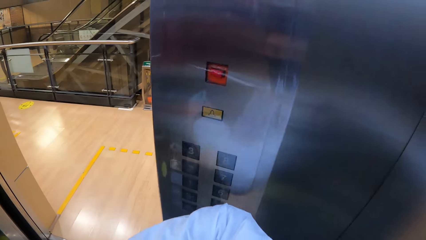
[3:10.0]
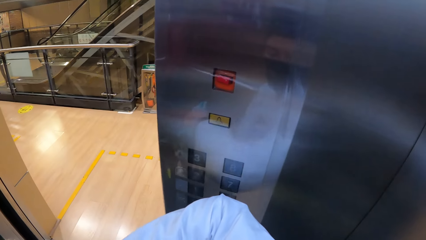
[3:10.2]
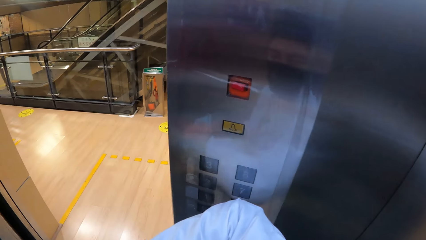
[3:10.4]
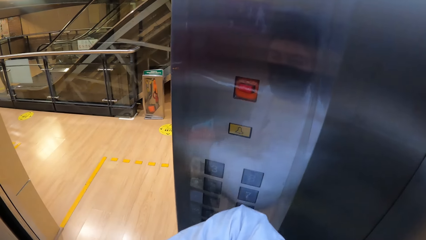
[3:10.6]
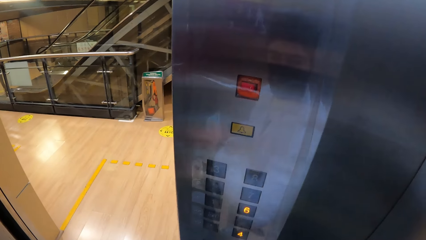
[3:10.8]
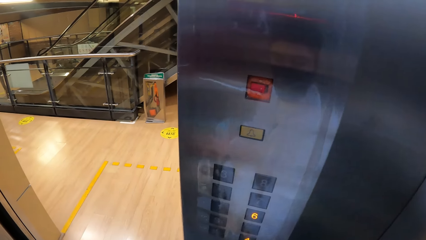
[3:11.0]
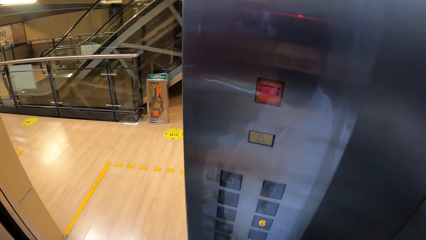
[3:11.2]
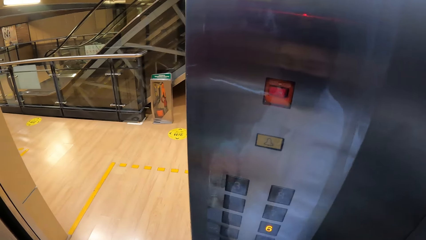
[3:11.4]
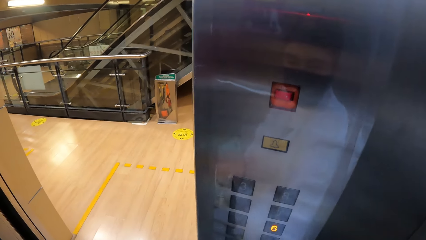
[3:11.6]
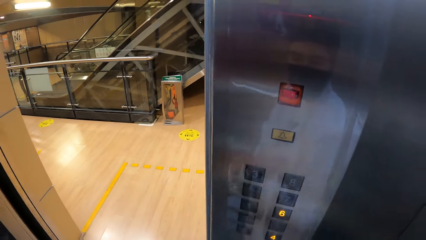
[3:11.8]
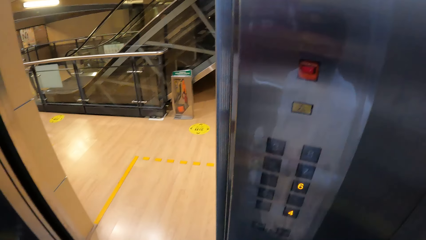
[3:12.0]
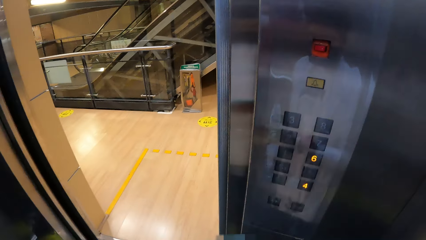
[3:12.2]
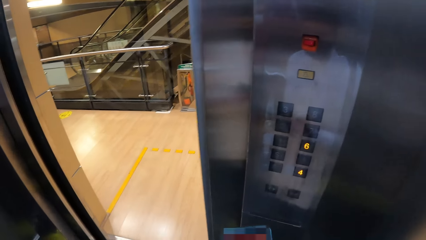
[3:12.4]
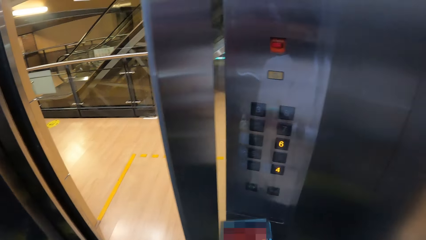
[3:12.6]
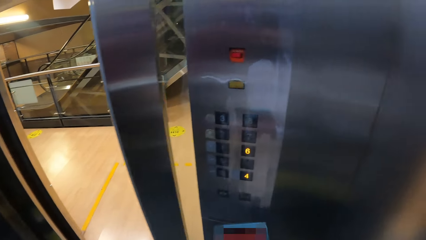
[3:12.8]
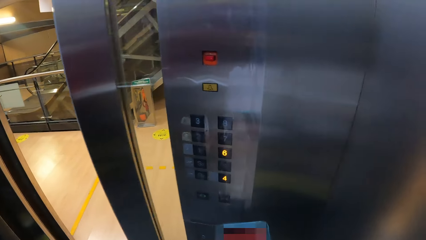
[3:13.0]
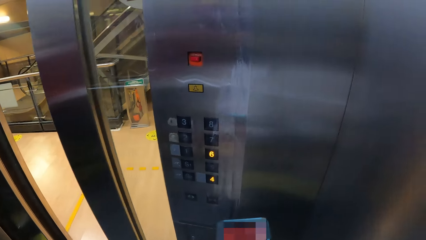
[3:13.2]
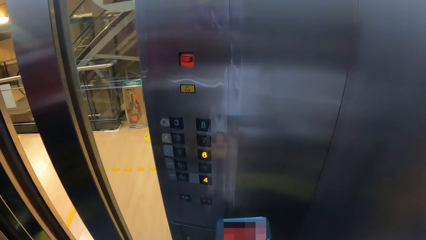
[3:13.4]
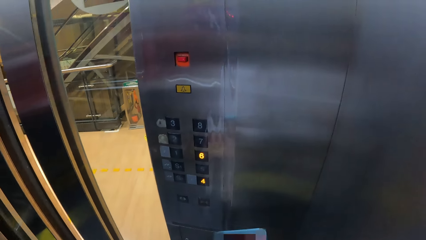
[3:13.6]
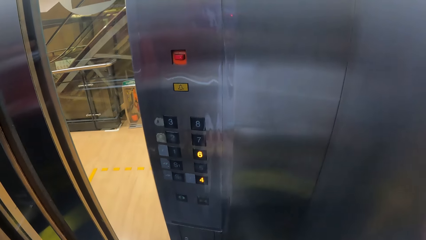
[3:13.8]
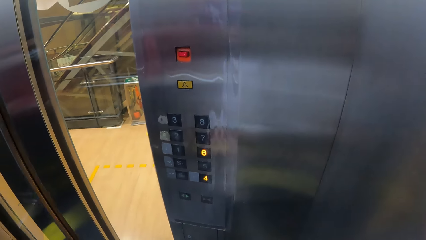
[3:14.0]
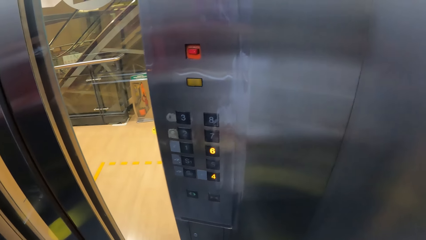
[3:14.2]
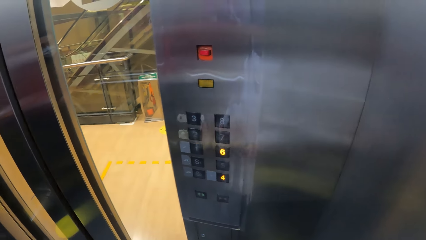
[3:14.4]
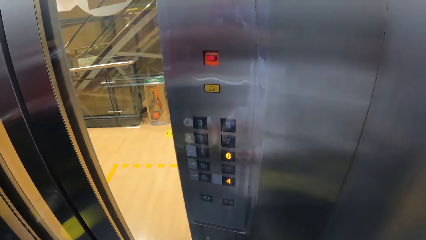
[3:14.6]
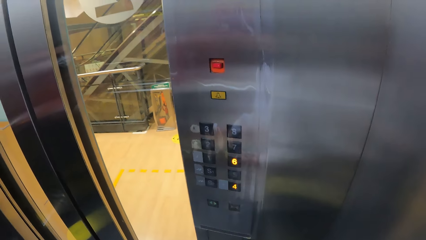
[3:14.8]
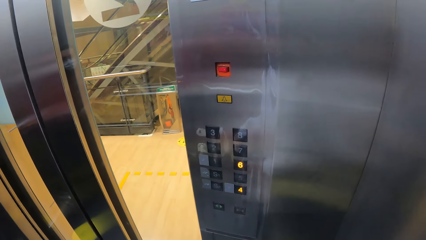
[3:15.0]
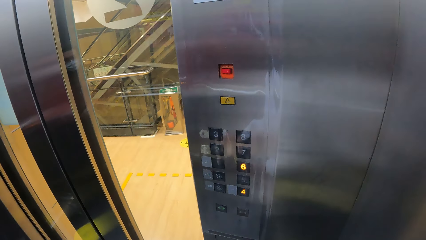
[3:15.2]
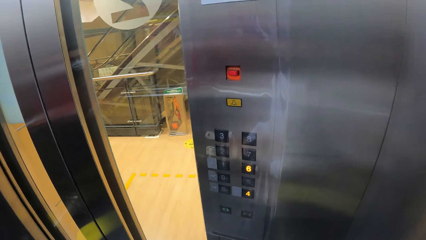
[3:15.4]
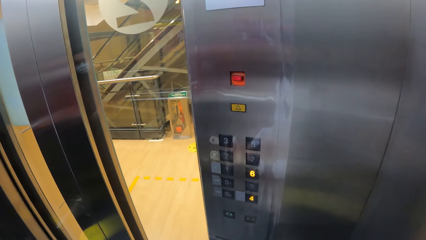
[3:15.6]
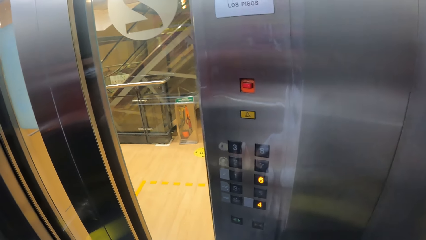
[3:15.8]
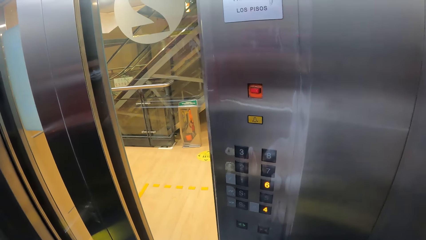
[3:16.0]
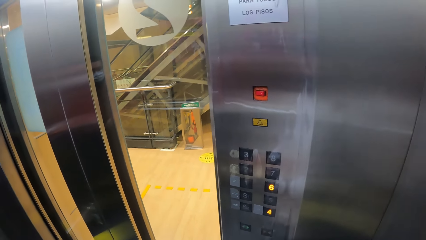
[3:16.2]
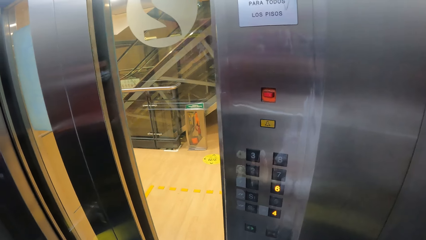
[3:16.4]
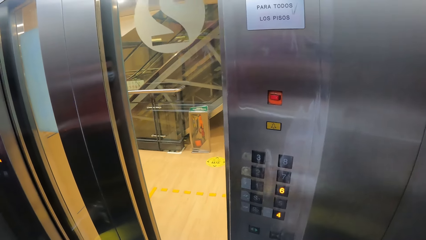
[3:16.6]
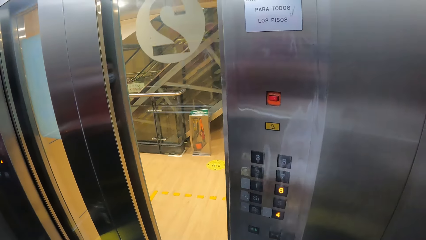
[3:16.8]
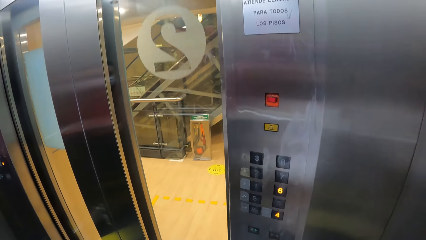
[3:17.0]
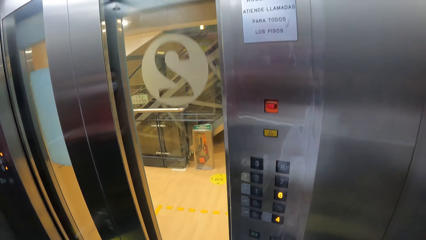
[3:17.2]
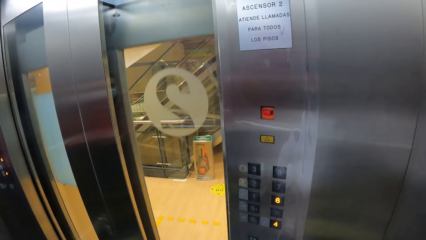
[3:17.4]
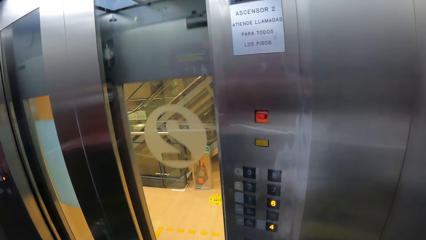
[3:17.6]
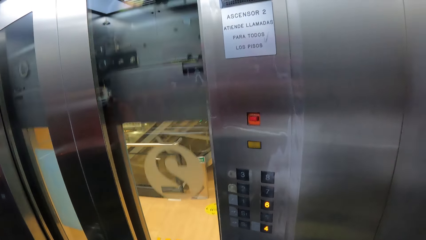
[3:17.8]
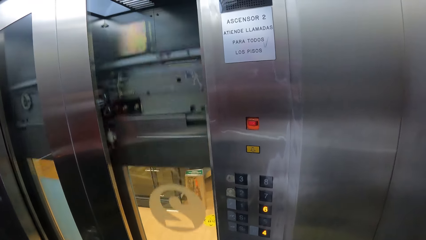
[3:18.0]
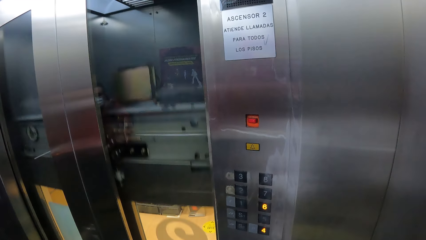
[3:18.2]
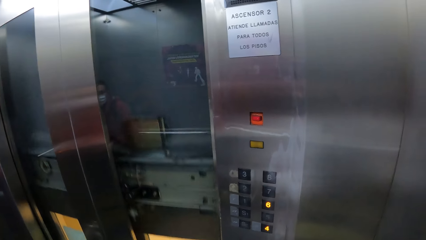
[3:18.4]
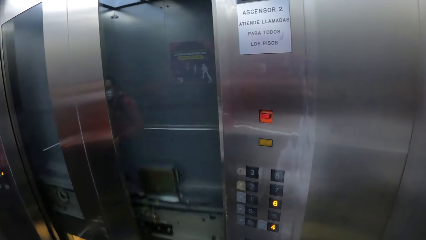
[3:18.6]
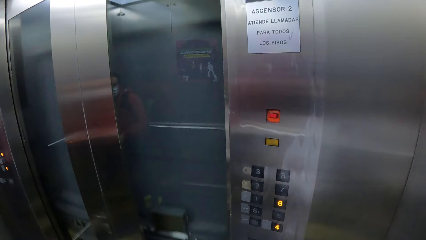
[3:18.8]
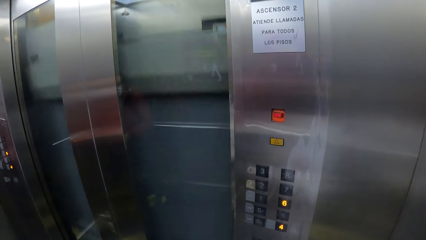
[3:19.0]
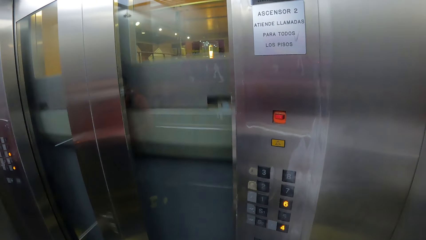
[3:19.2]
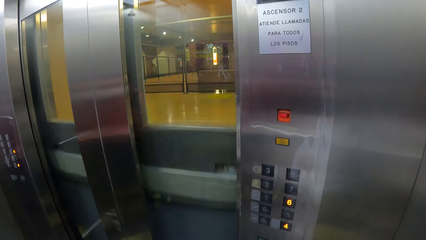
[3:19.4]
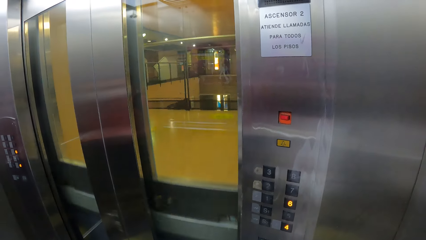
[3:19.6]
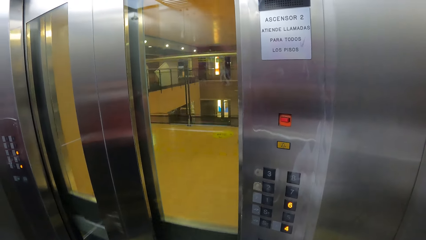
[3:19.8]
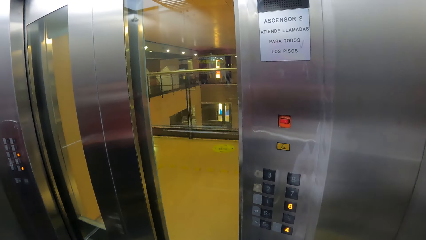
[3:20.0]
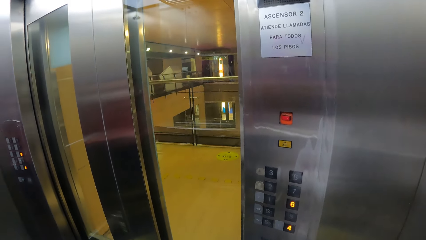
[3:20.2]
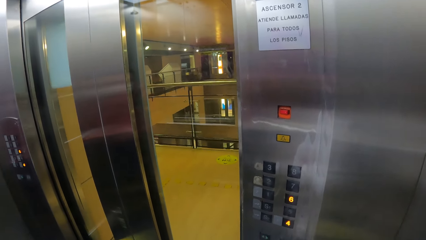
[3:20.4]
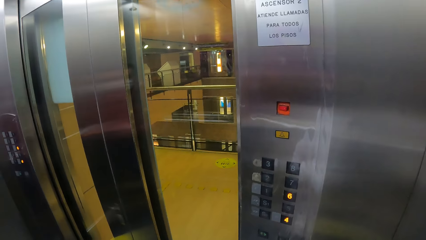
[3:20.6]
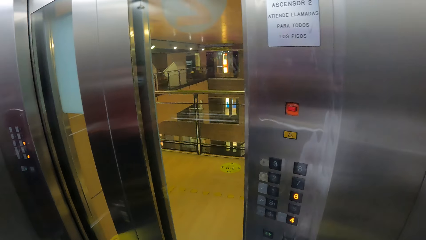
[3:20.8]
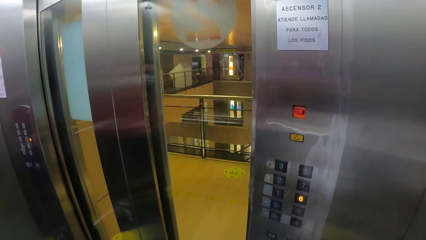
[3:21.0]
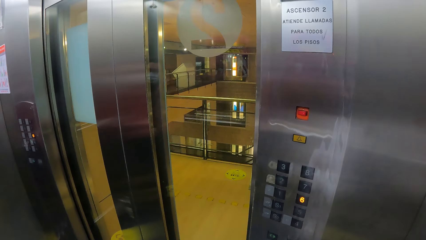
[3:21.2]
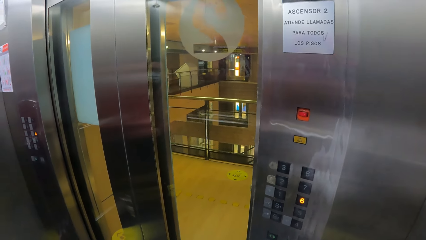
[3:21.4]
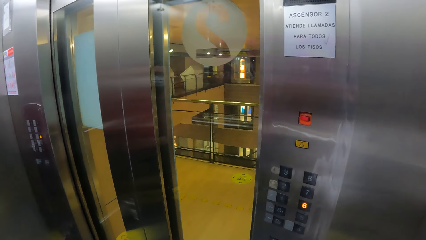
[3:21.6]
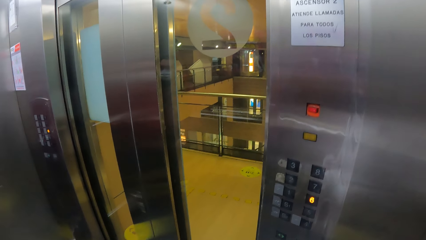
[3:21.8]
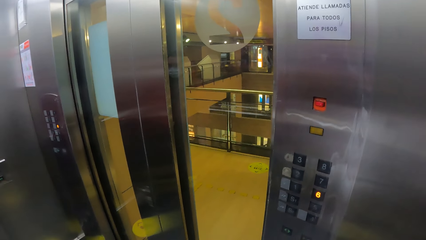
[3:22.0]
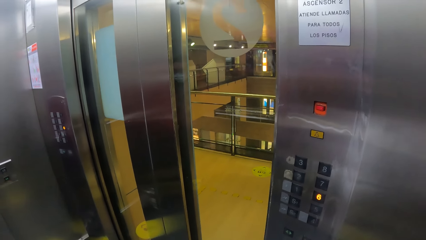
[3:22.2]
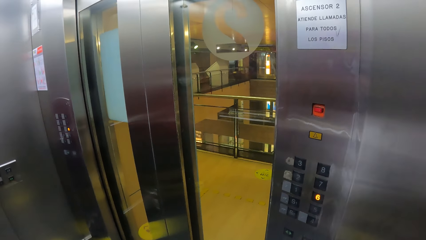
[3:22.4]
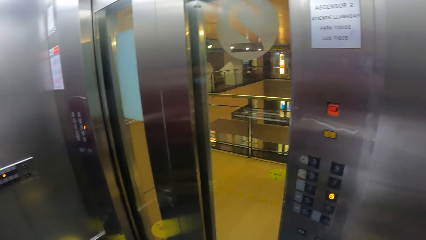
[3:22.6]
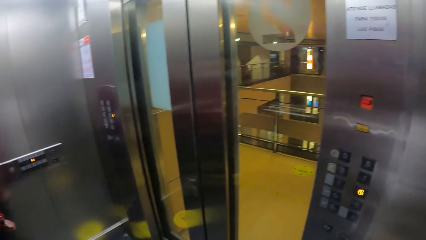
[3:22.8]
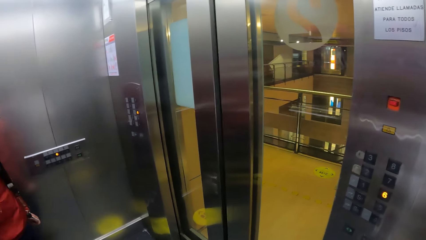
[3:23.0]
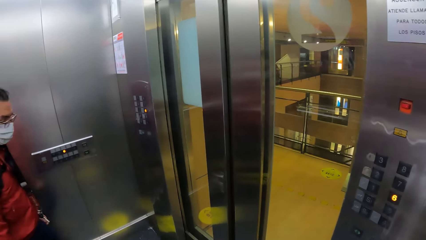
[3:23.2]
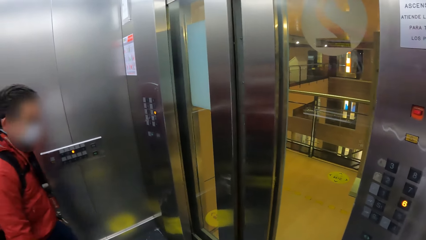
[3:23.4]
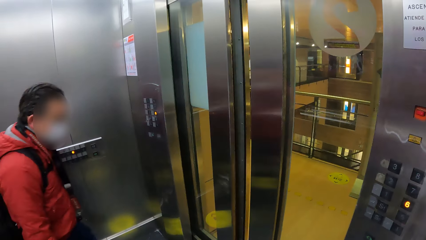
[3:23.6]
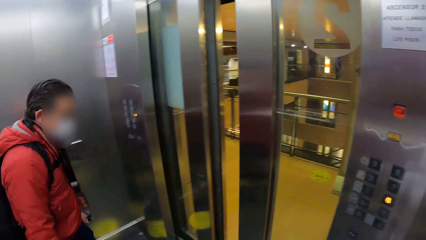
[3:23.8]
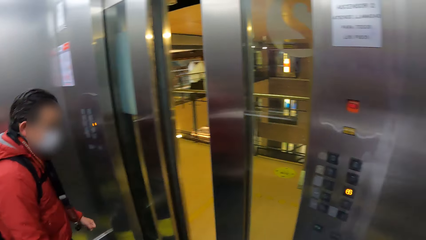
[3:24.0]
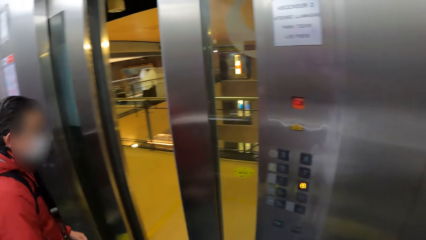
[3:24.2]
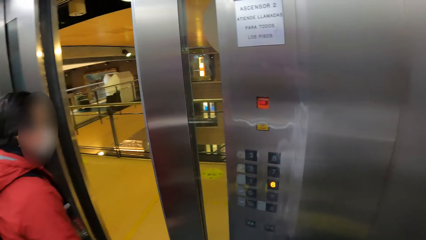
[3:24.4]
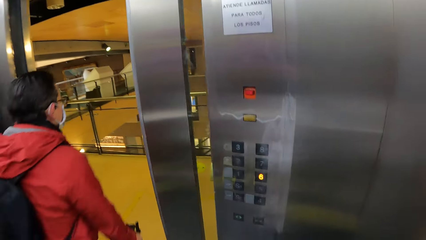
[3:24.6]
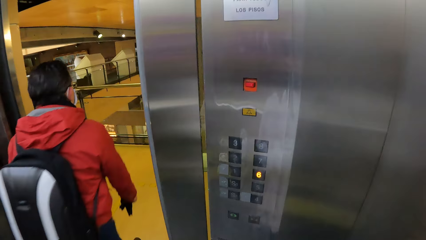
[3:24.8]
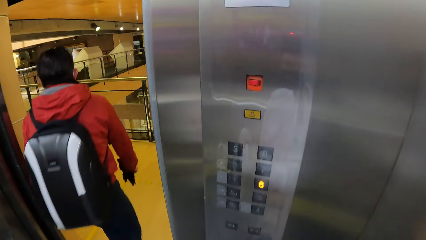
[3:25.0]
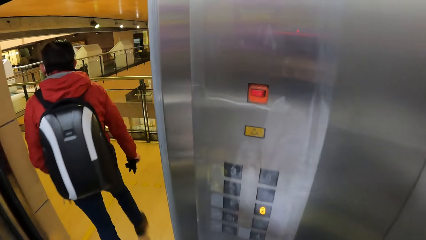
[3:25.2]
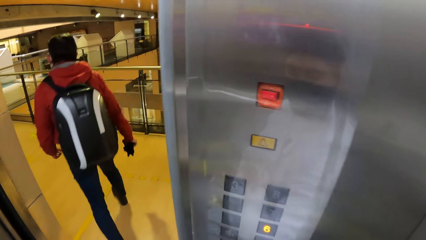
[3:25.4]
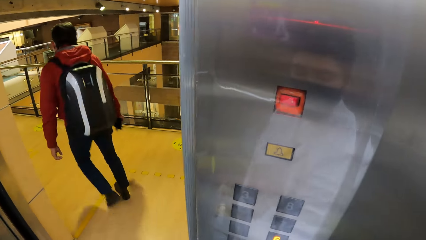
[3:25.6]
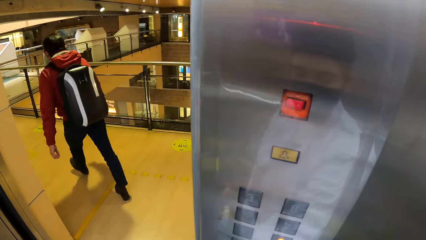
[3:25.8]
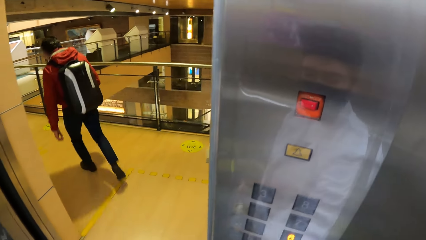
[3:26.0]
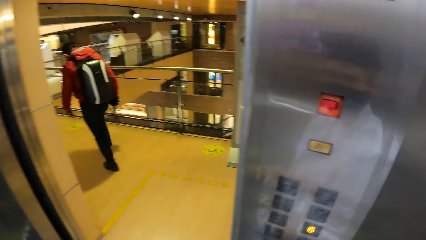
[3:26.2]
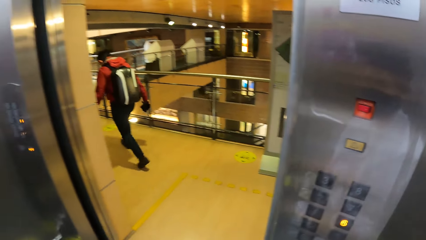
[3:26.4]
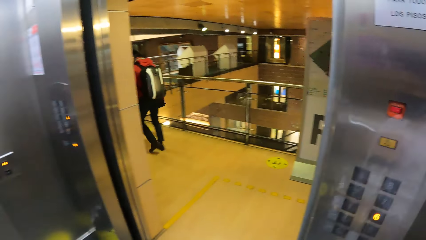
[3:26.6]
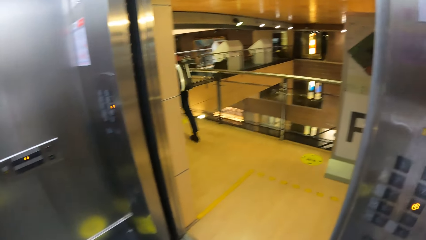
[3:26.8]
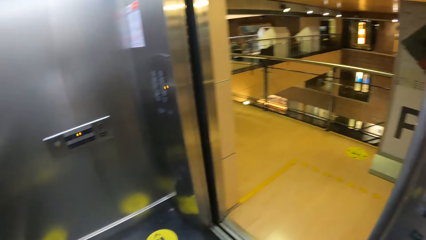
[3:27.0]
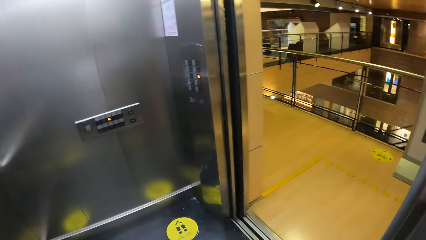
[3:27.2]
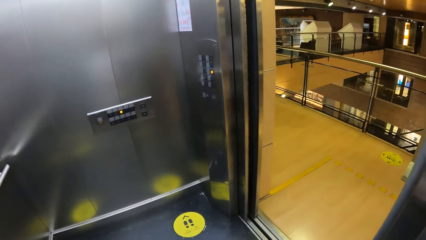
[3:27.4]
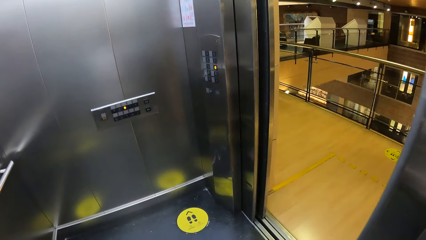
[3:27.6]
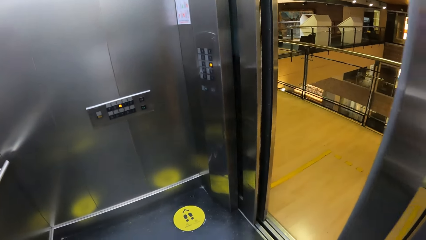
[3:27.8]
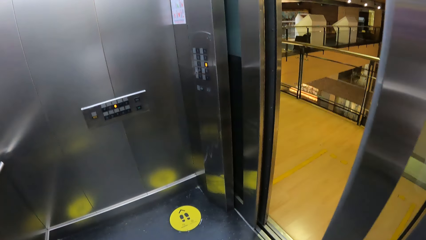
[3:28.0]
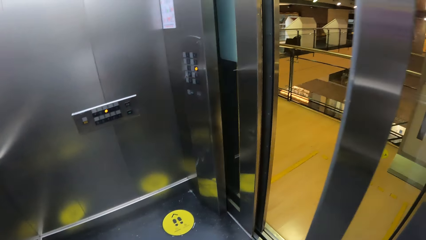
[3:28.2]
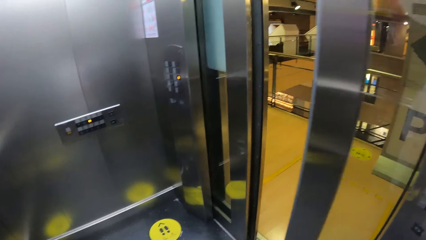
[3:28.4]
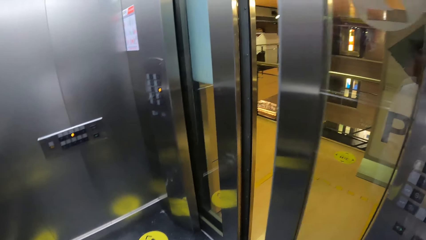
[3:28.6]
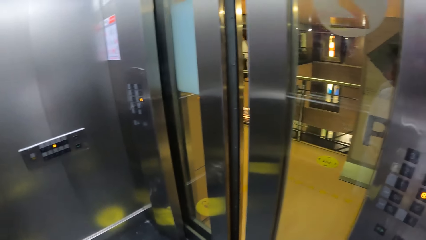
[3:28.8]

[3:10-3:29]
The camera wearer presses an elevator button with her right elbow. The man walks out of the elevator.
